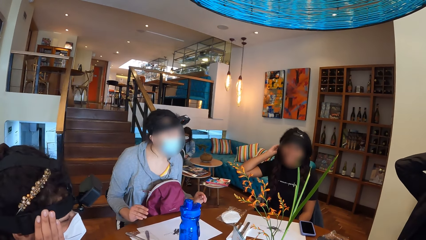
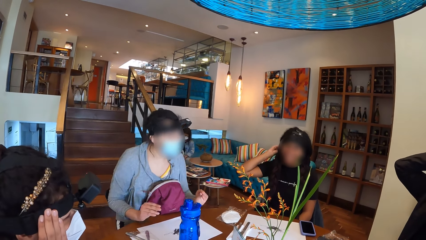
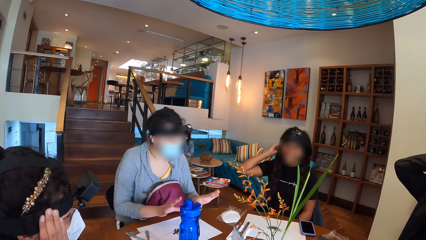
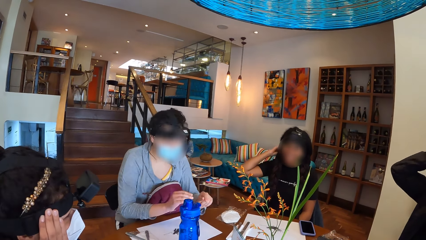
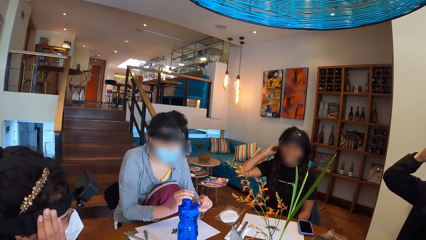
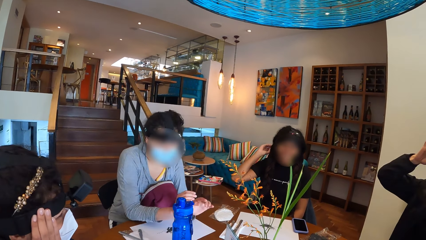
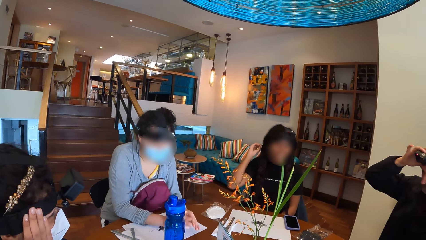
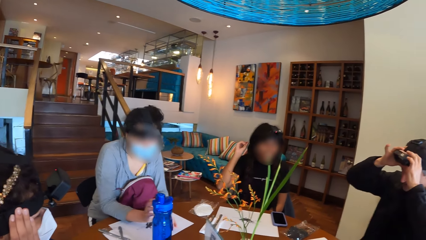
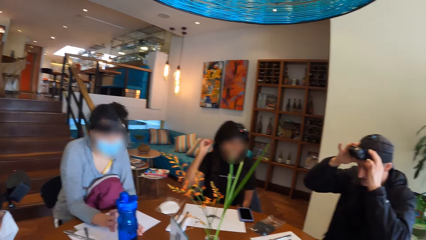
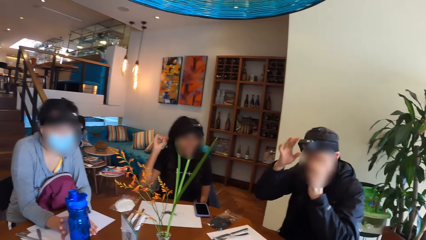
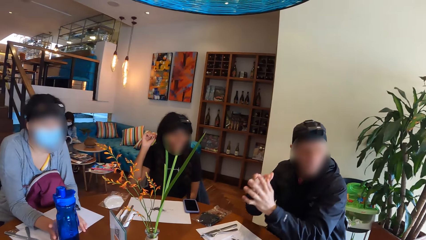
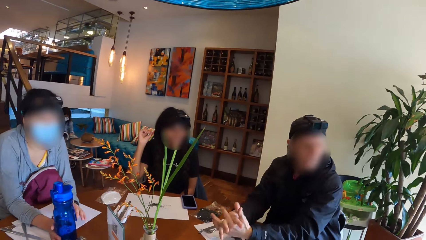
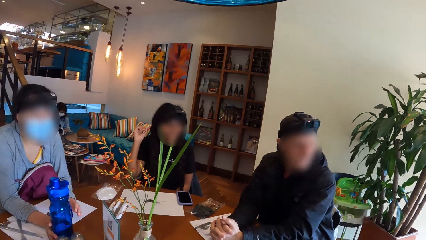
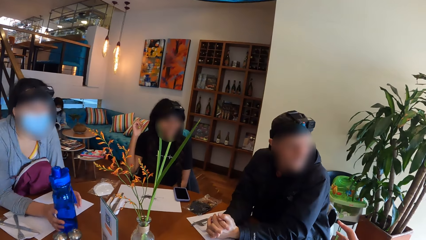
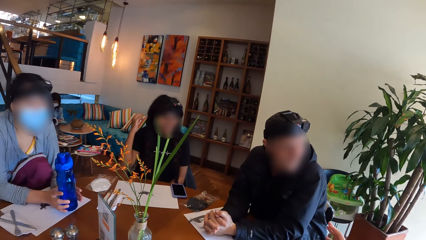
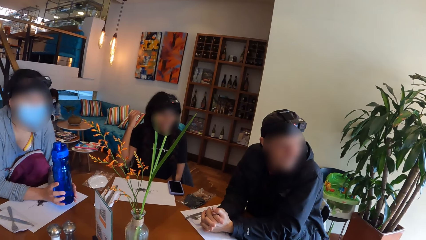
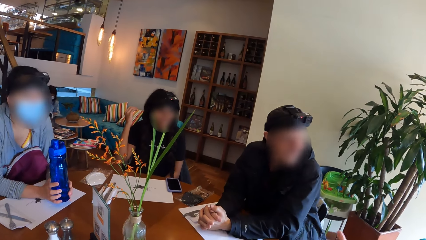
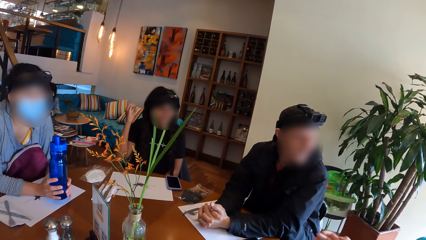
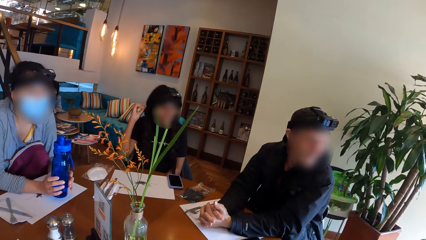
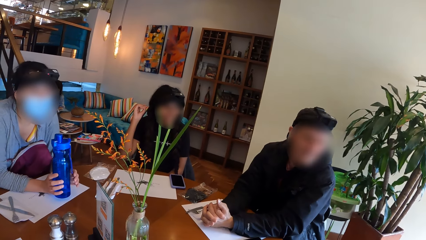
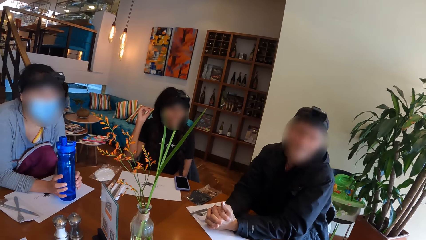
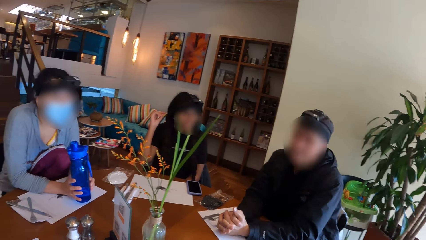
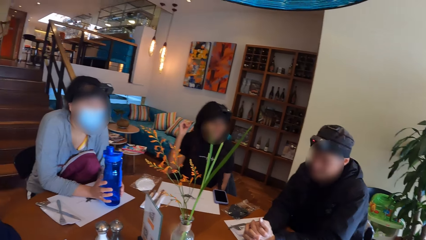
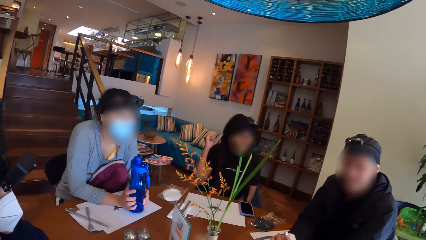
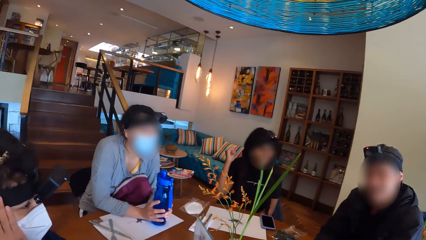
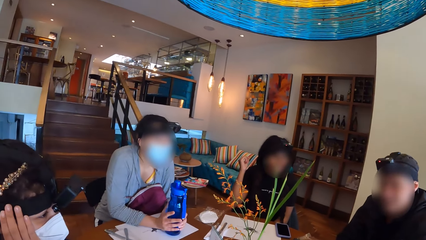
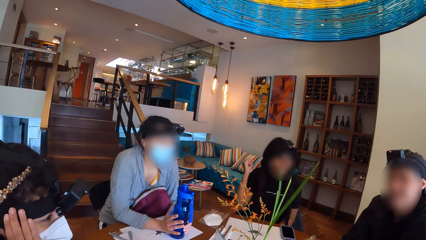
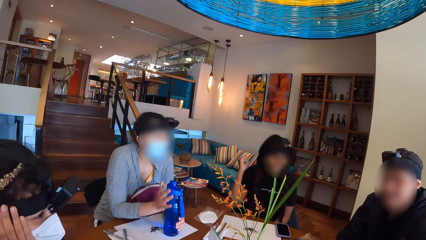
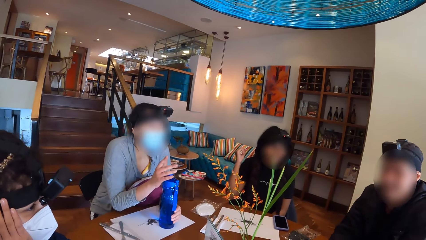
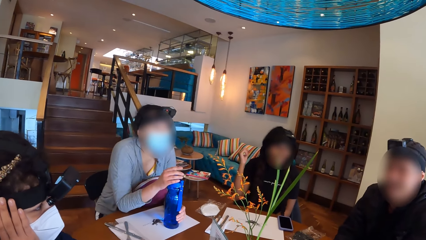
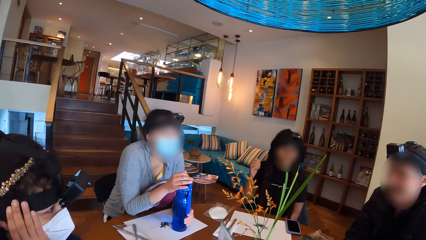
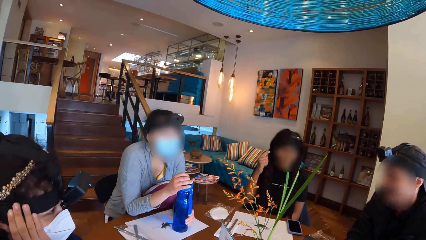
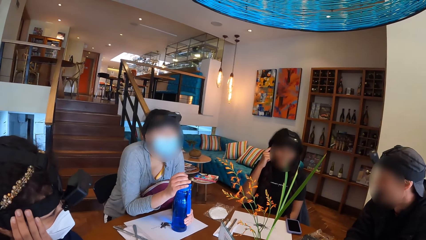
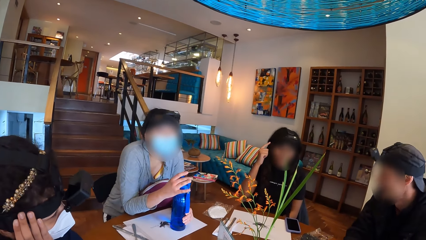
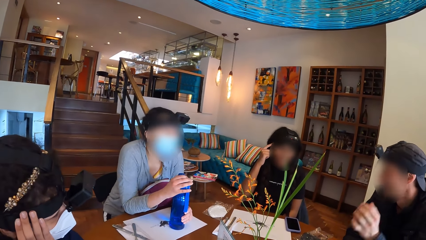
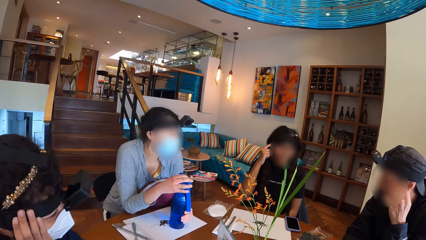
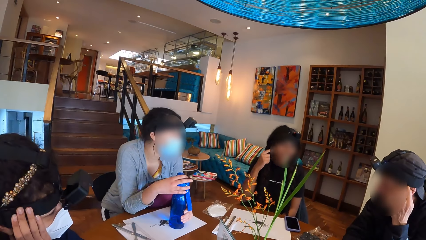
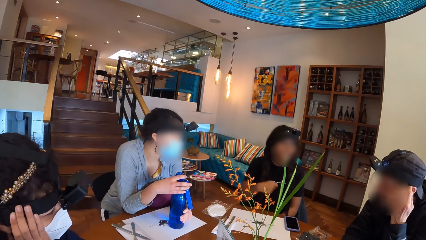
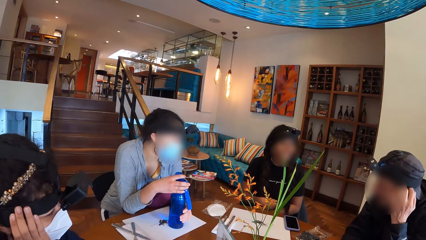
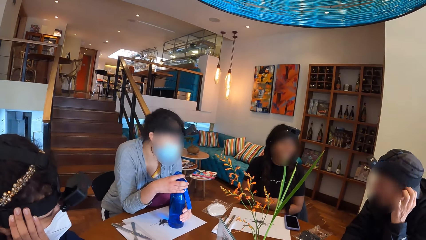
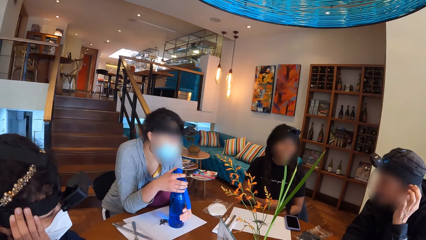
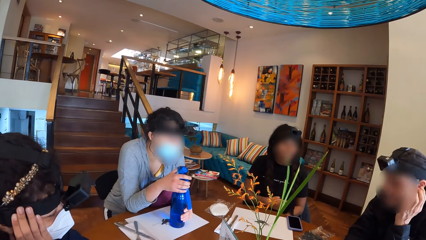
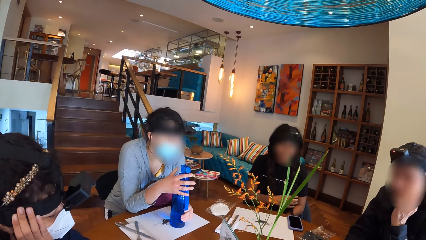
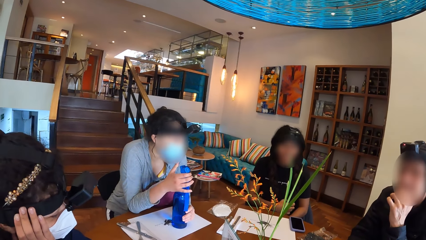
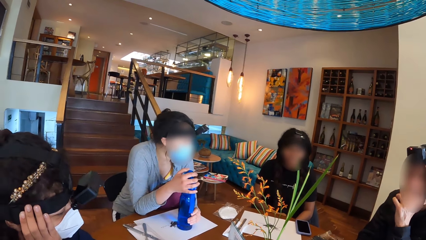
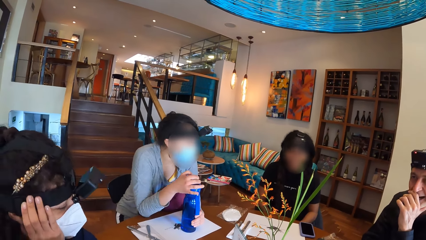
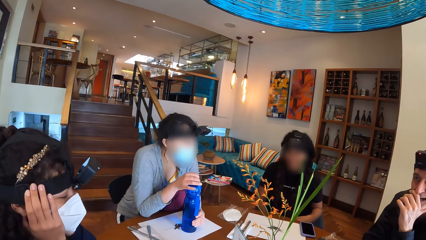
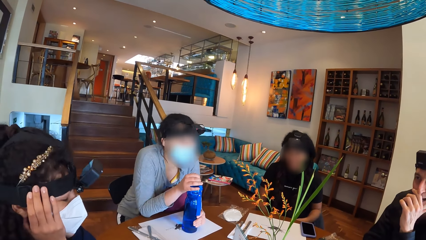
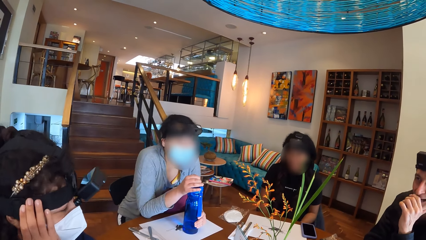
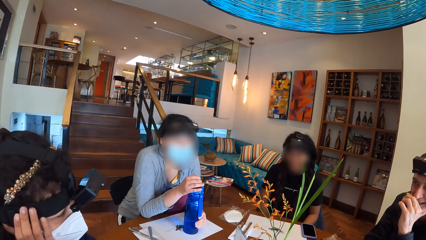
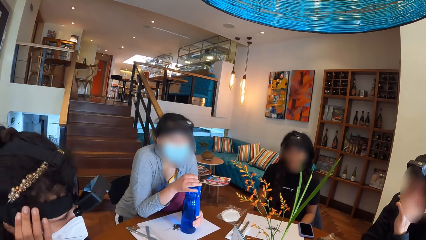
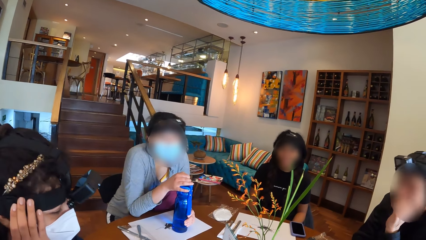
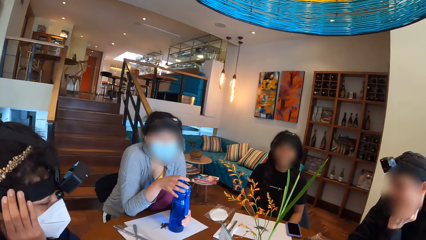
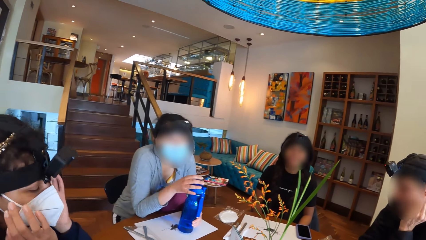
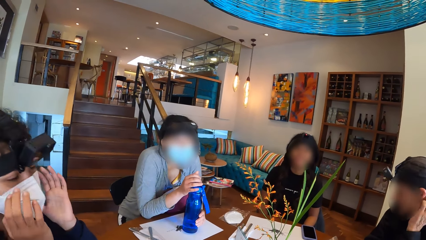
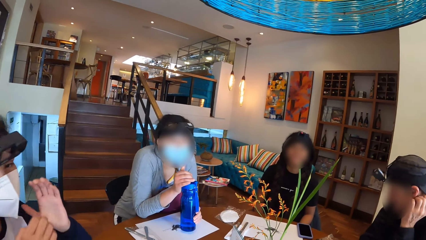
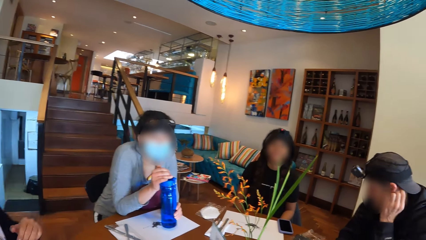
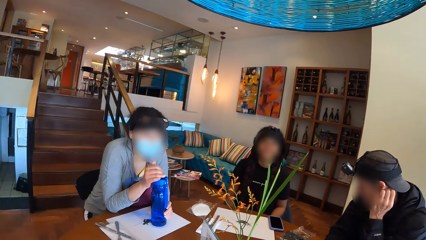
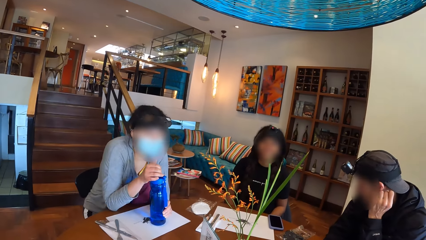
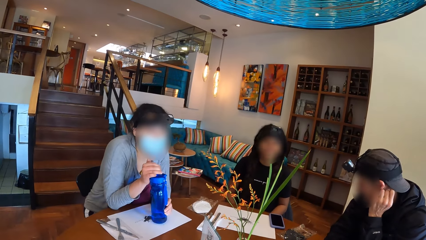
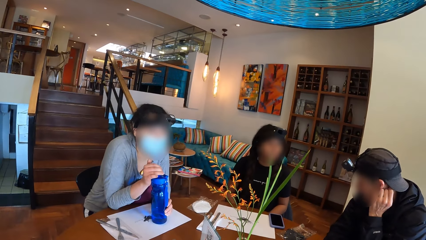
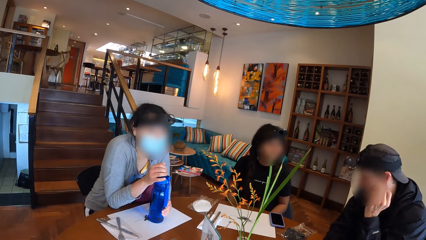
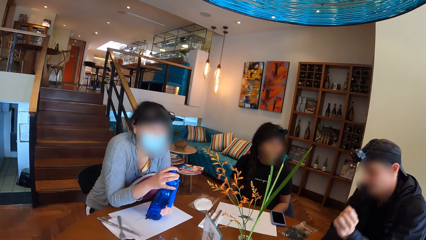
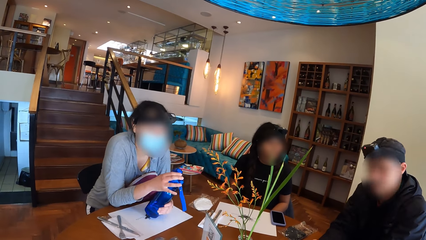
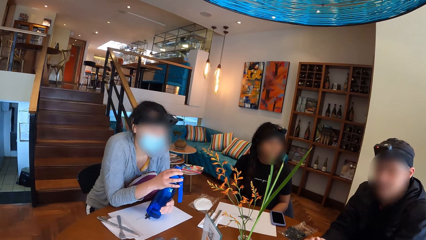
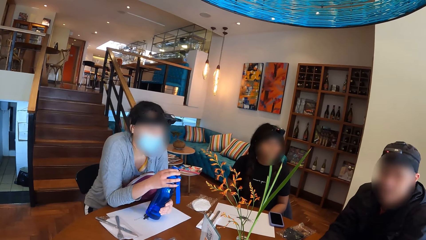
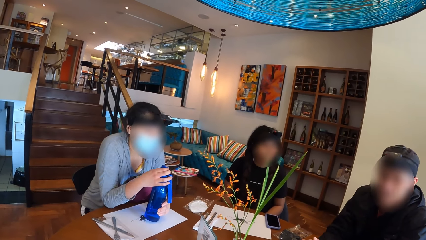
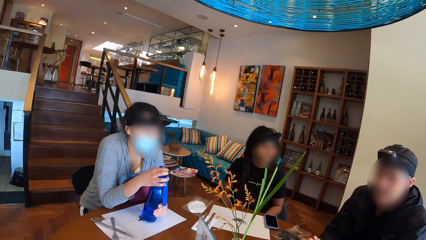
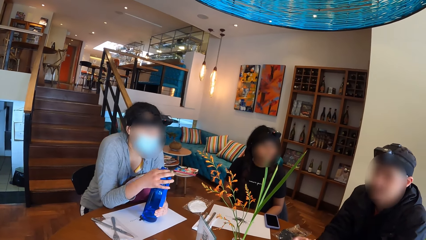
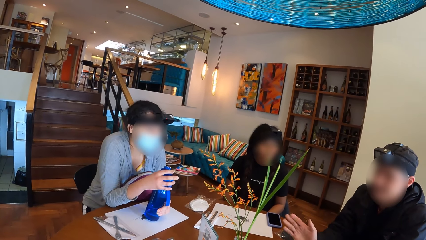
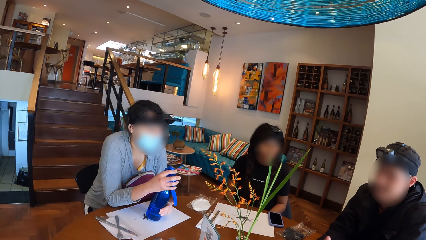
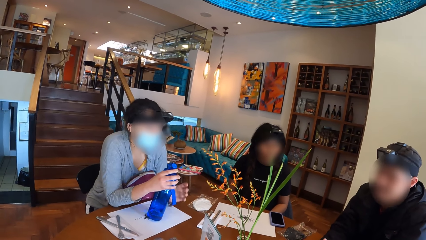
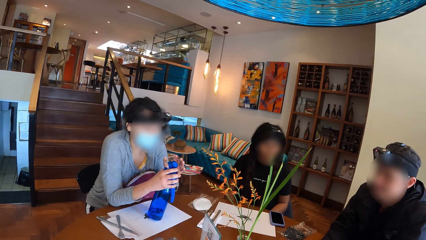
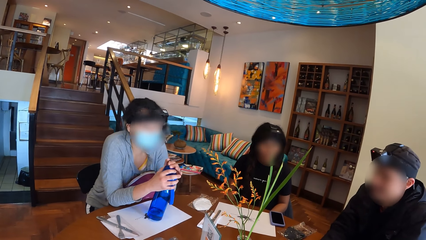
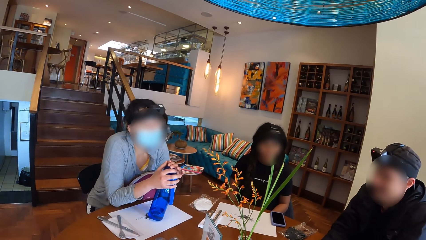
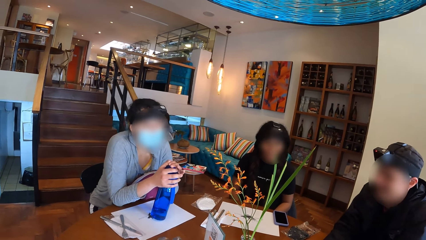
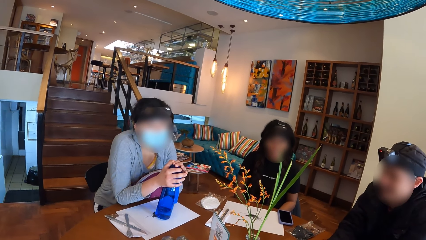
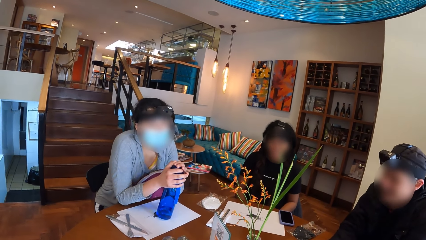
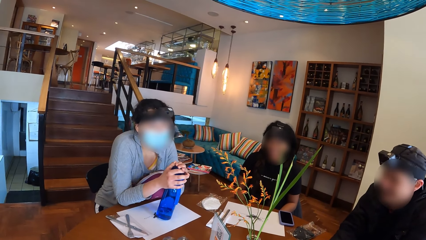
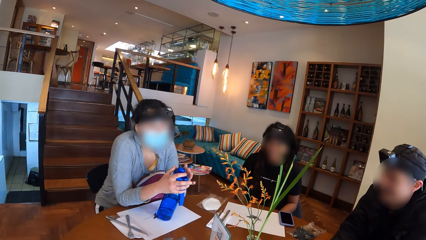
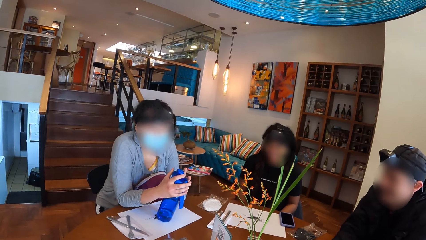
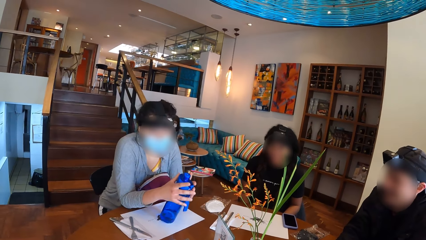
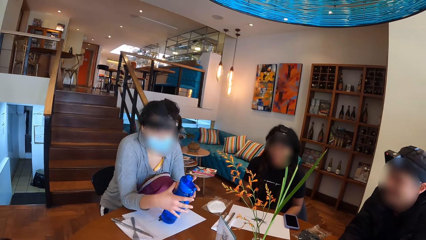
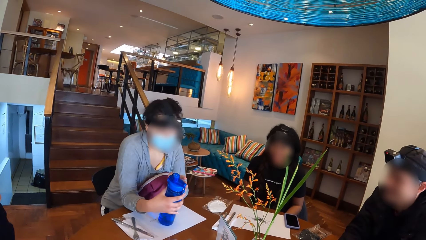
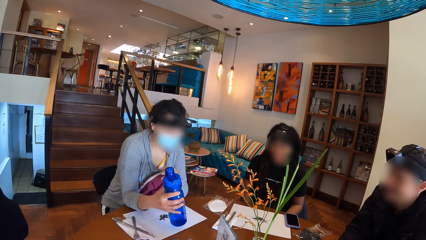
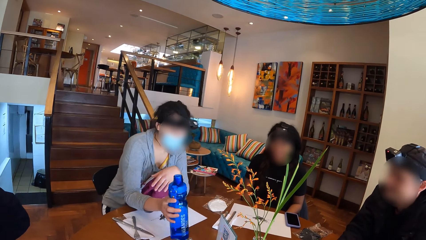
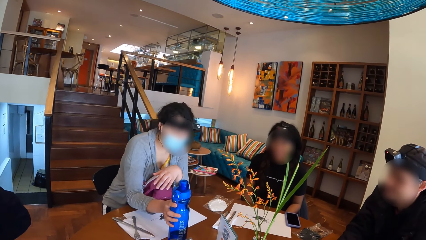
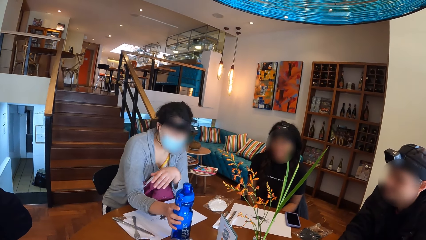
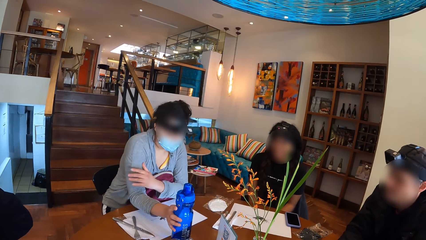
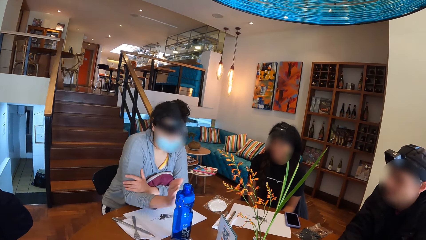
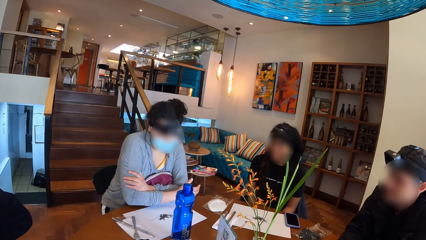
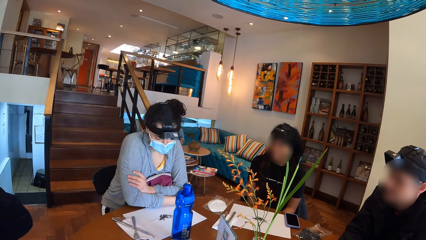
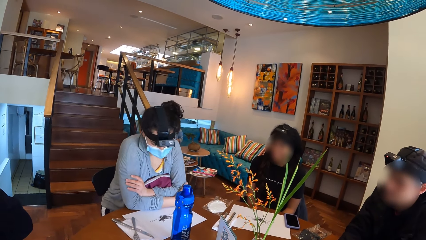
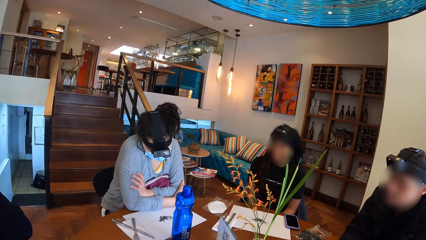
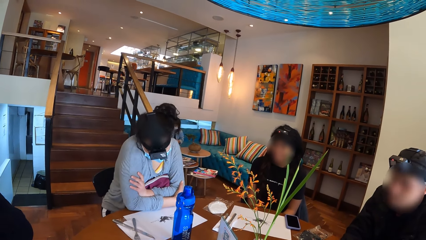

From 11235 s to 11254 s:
A woman relaxes her hands on the table. The camera wearer looks at a man. The man relaxes his hands on the table. The woman holds the water bottle on the table with her right hand, holds the water bottle on the table with both hands, and takes the bottle. The camera wearer looks at the colleagues. The man places his right hand on his face. Another woman converses with the colleagues. The first woman opens the water bottle with her right hand and closes the water bottle with her right hand. The first woman places the water bottle on the table with her right hand.
